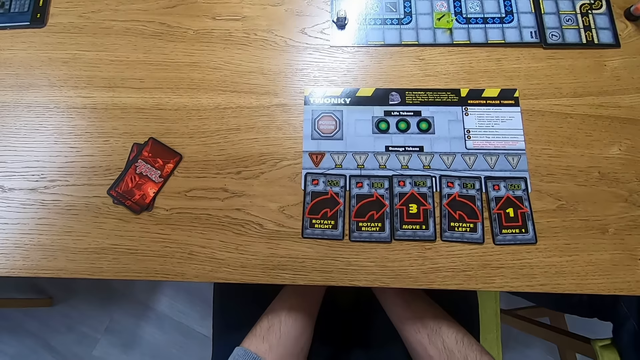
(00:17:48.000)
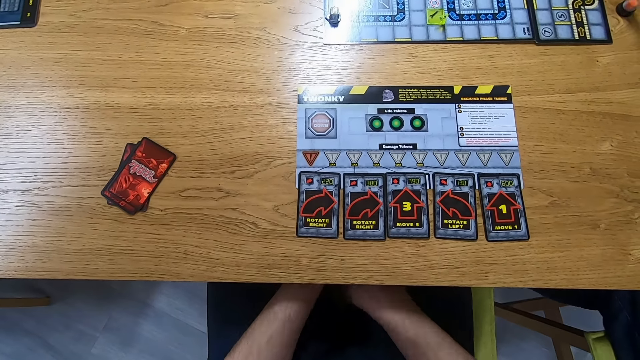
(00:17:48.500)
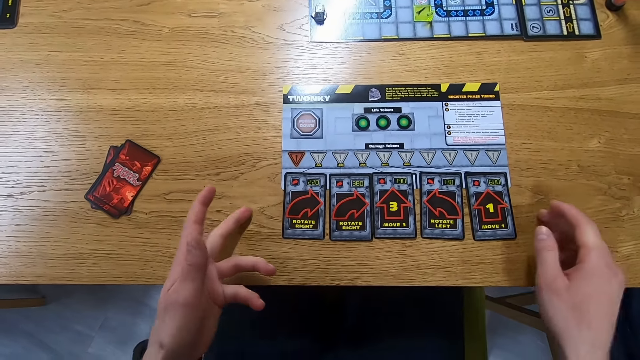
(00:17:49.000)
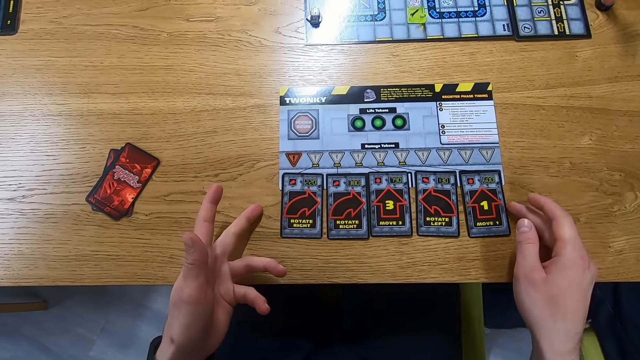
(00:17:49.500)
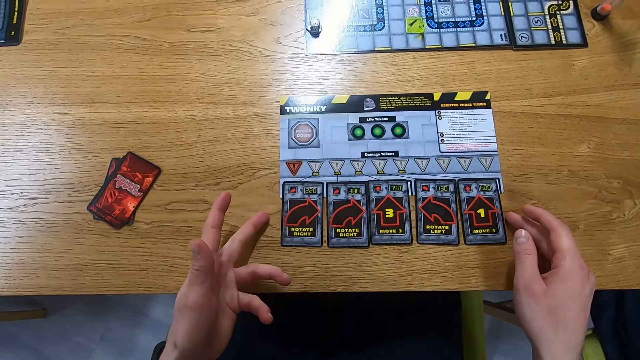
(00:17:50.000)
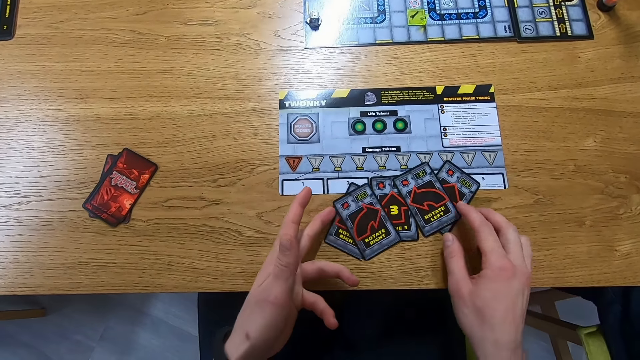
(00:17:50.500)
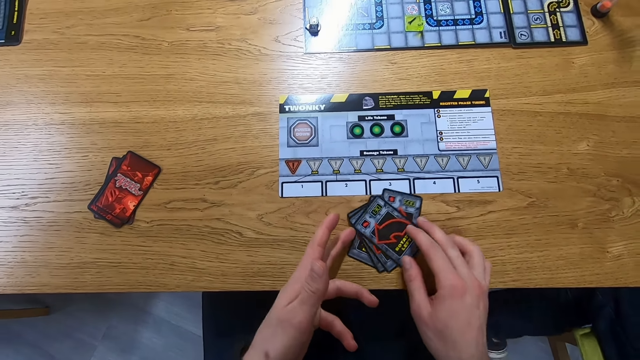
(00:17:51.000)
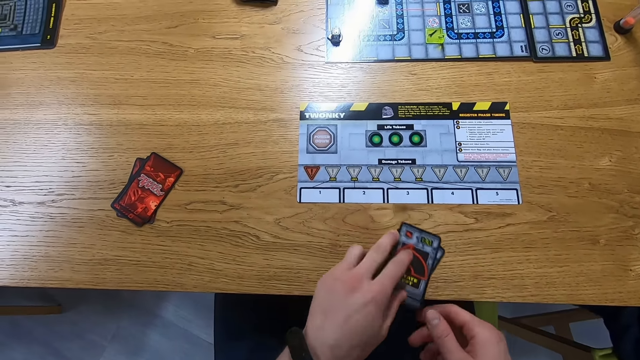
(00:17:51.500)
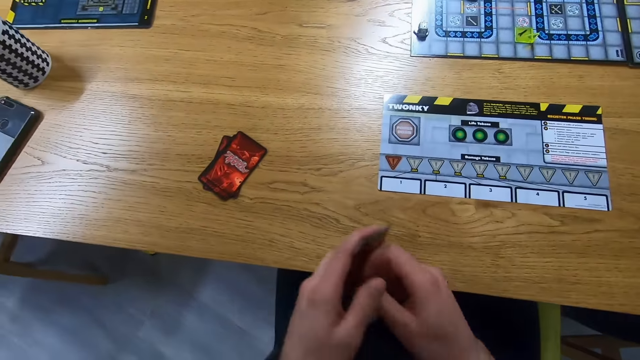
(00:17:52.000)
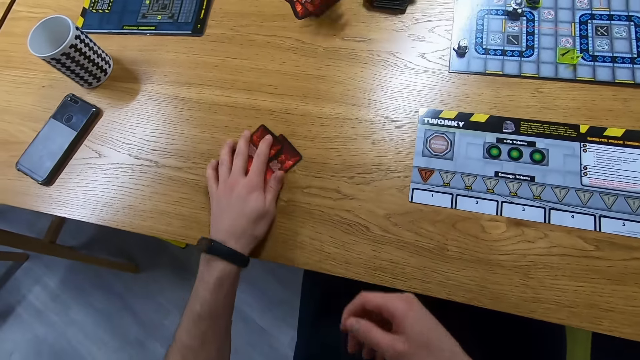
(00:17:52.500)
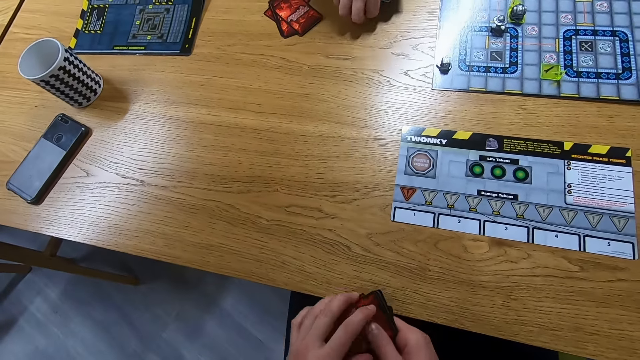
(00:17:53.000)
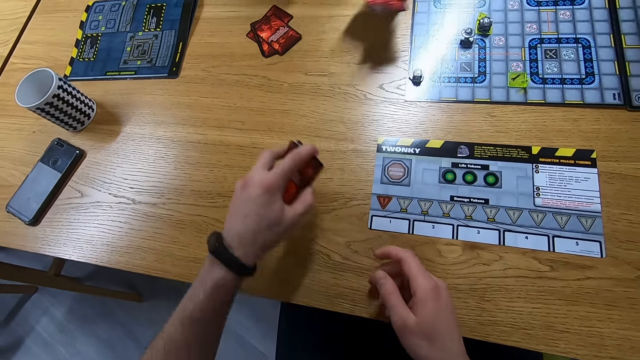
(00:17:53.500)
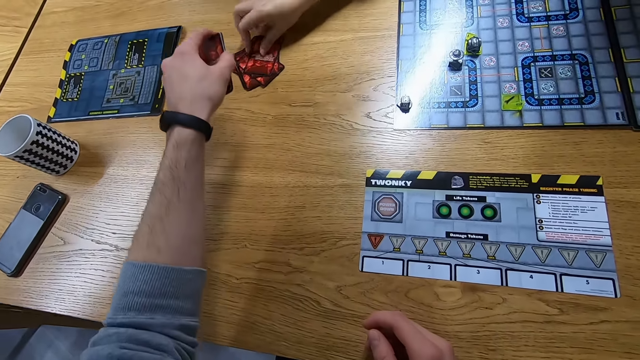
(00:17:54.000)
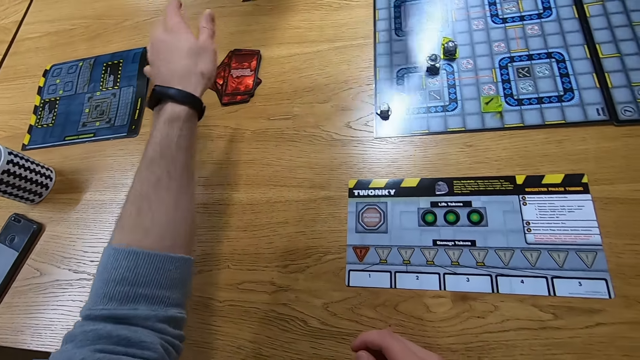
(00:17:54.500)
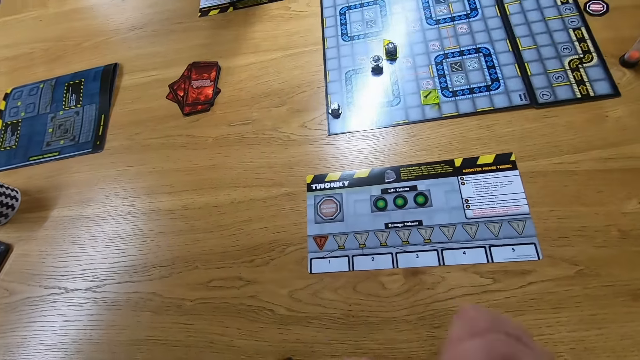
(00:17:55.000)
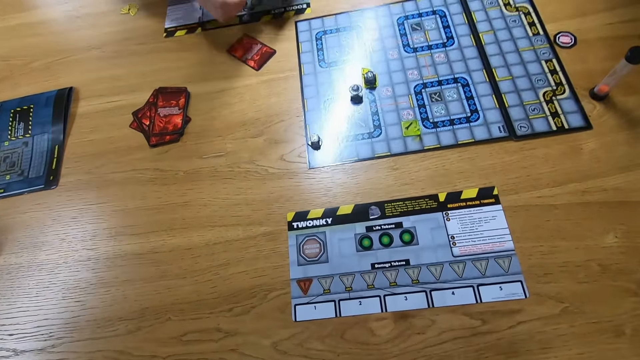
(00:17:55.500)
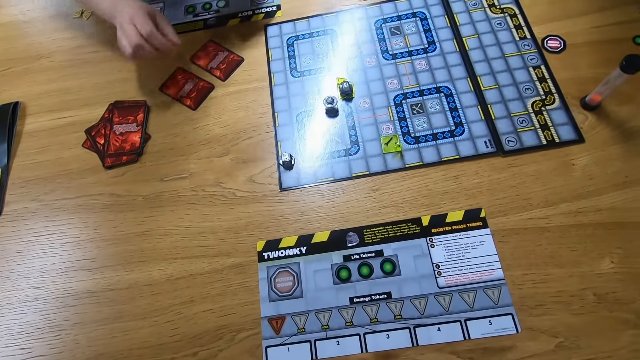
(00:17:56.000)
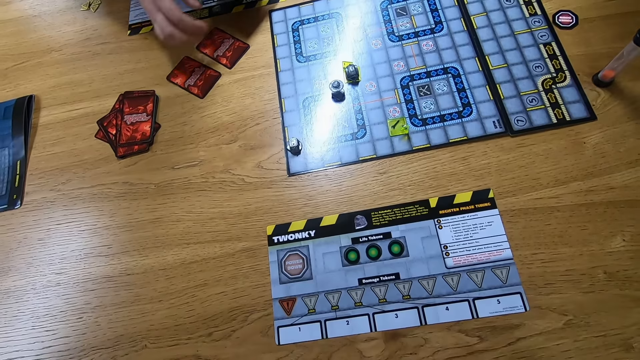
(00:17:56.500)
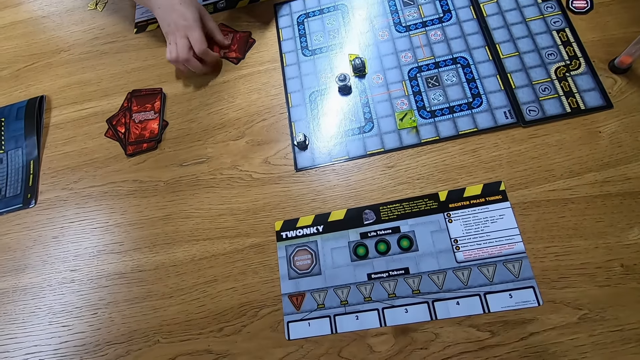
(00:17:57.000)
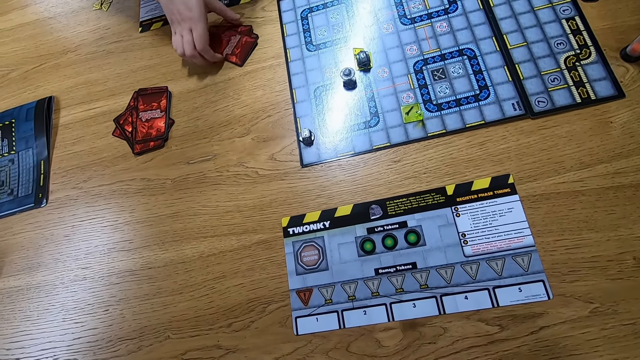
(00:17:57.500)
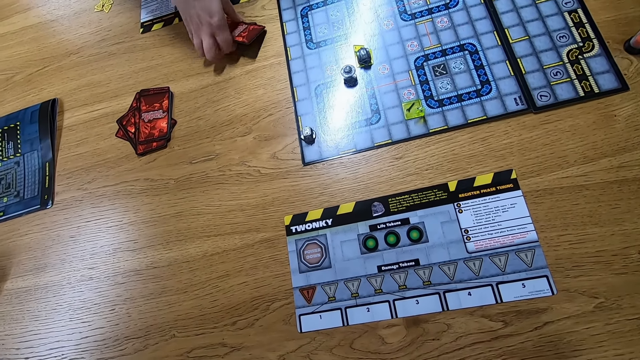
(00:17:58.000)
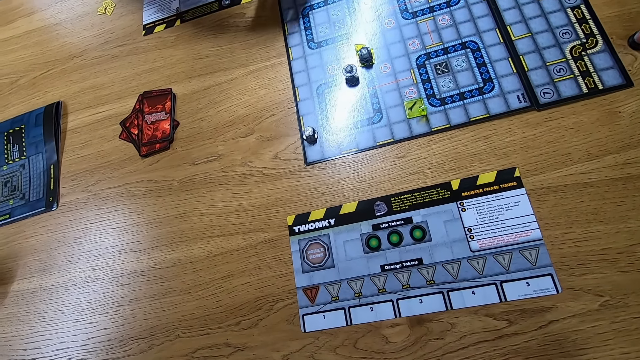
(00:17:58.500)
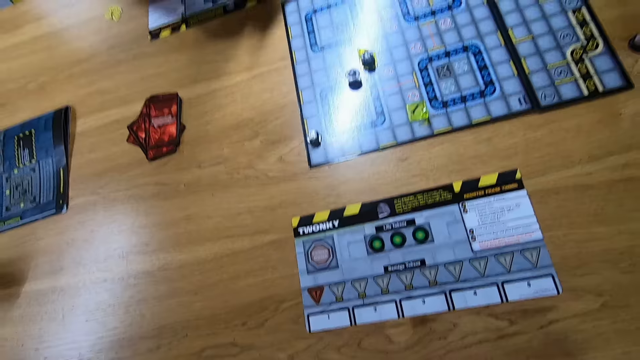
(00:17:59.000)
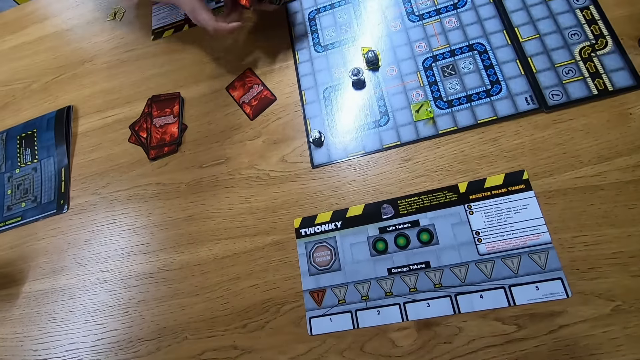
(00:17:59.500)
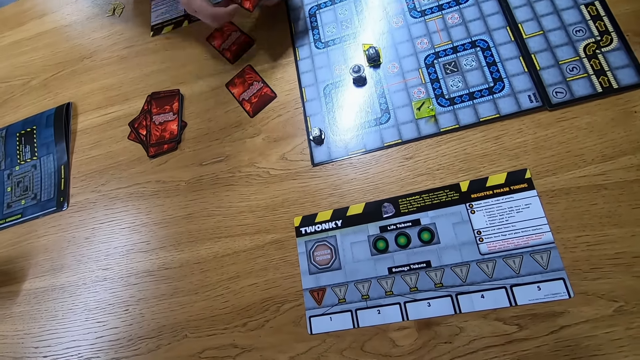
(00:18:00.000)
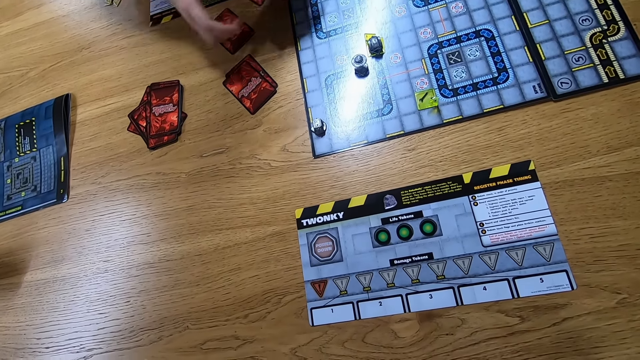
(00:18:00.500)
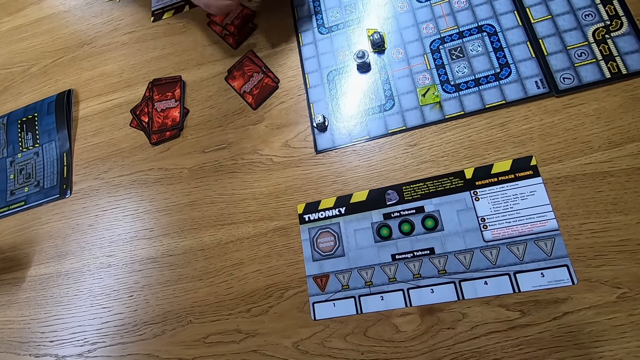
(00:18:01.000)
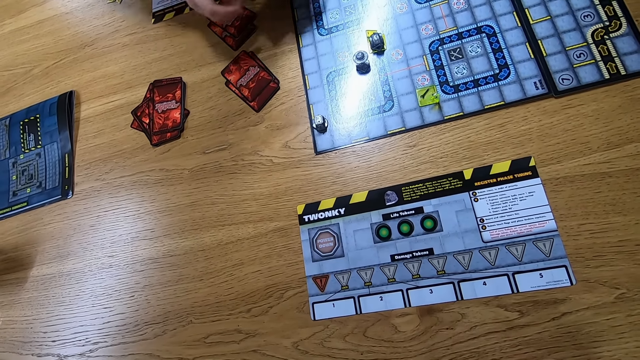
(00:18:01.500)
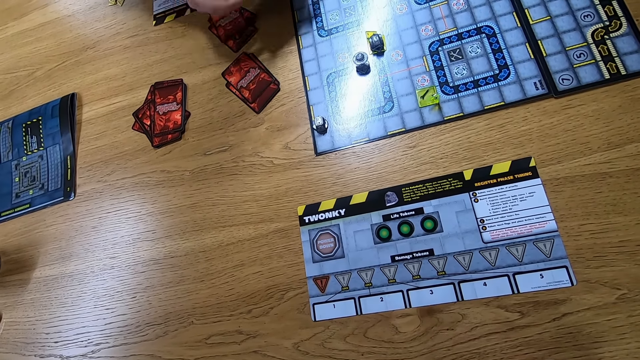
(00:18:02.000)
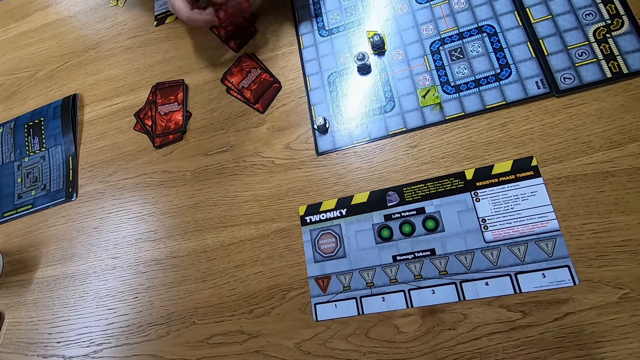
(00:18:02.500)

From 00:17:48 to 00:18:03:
The camera wearer touches the card. They put the cards together, pick up the cards on the table, and place the cards on top of other cards on the table. A woman places the cards on the table. She picks up the cards on the table, places the cards on the table, and arranges the cards on the table.

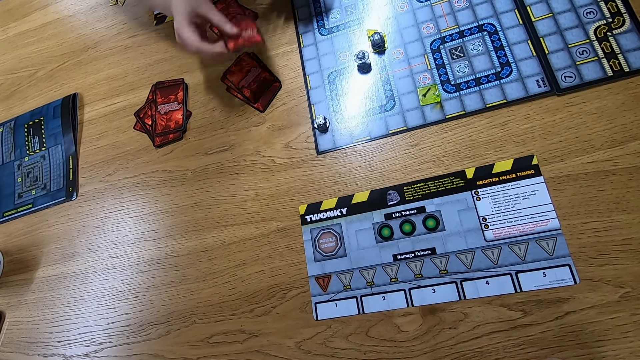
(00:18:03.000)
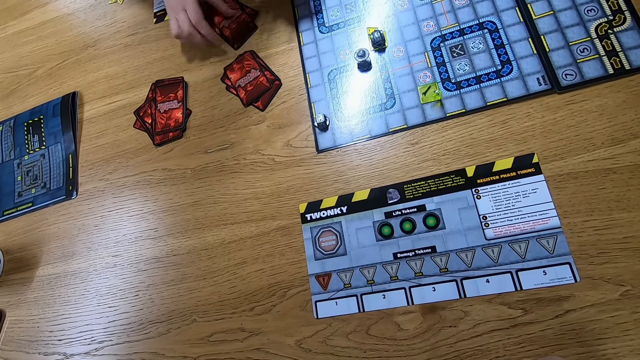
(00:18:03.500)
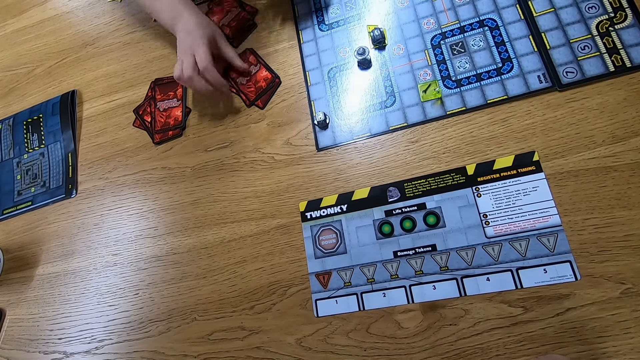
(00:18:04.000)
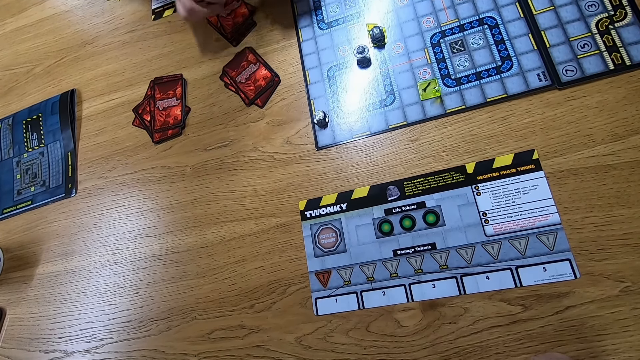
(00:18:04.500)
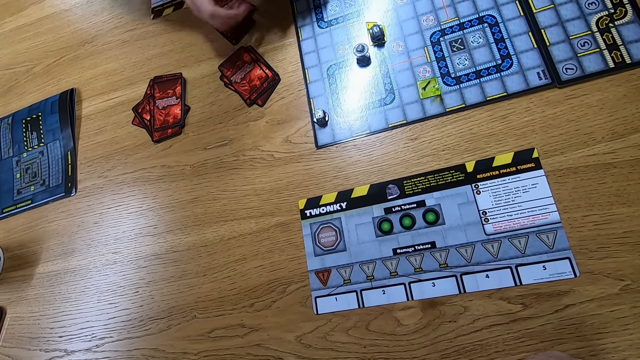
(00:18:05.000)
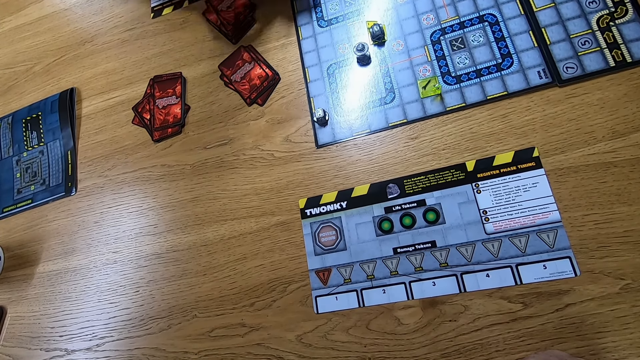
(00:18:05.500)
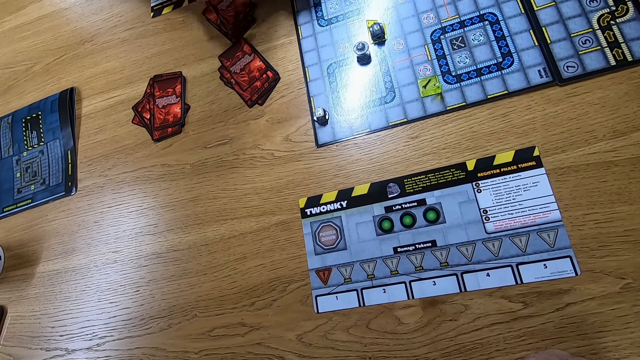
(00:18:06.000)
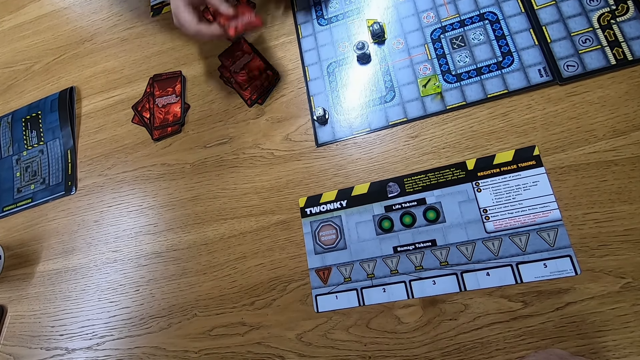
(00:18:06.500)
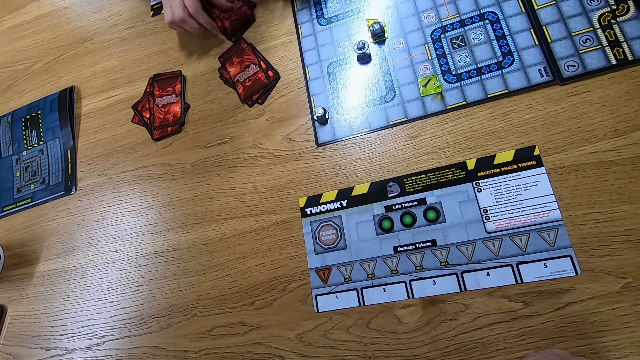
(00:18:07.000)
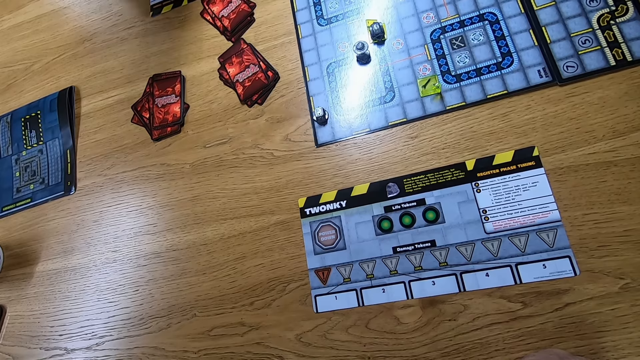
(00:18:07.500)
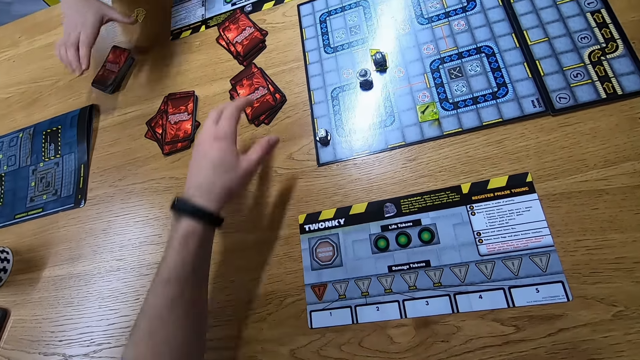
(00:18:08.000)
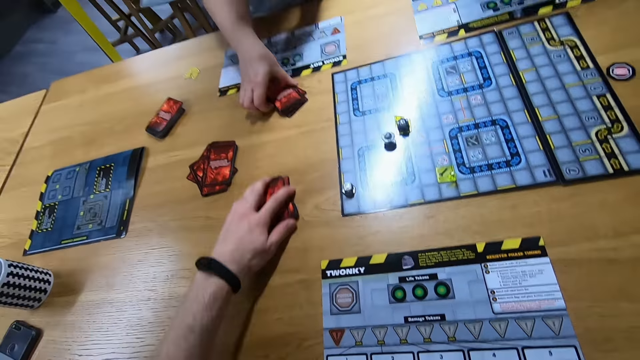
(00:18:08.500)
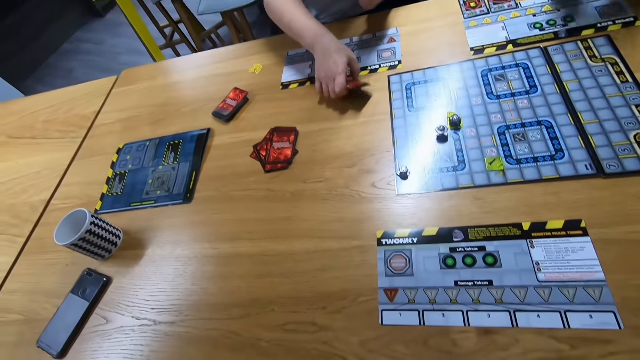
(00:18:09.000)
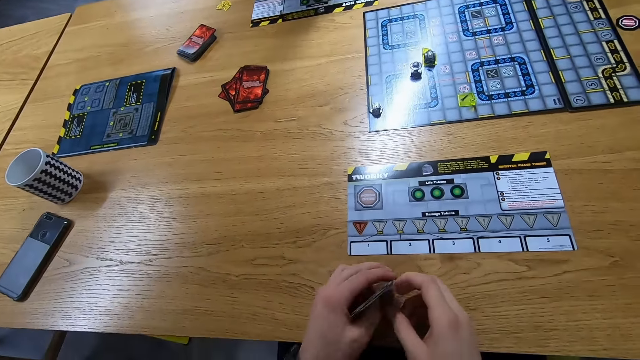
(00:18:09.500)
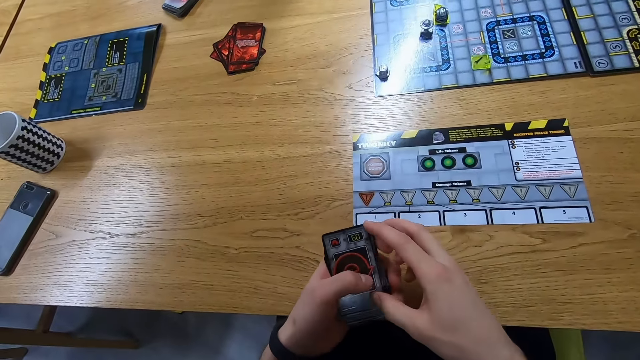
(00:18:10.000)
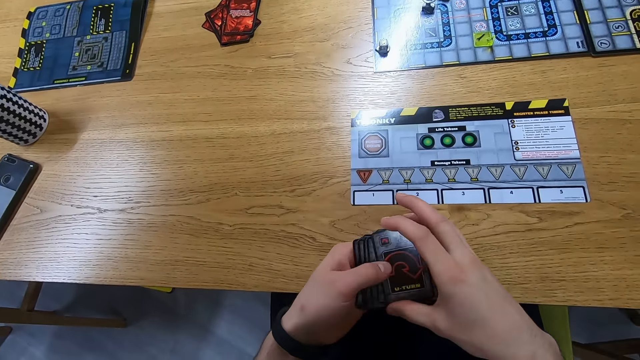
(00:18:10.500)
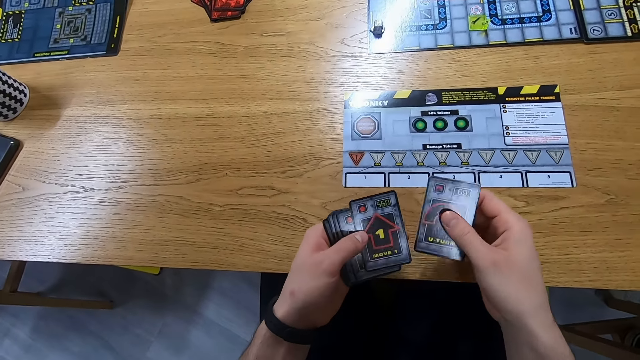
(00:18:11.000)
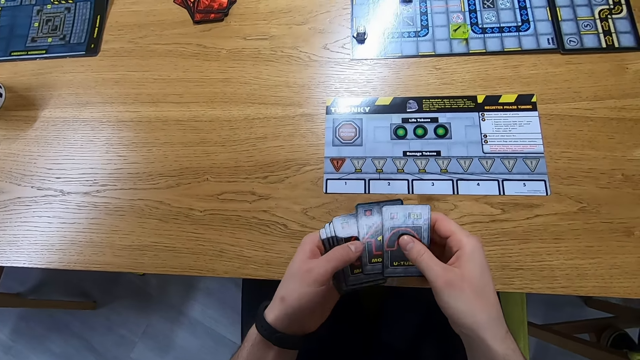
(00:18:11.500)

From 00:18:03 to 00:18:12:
The camera wearer picks up cards on the table. A man picks up the cards from the table. The camera wearer aligns the cards, reshuffles the cards, and looks at the cards.
